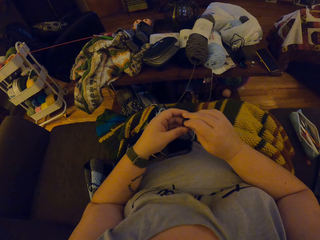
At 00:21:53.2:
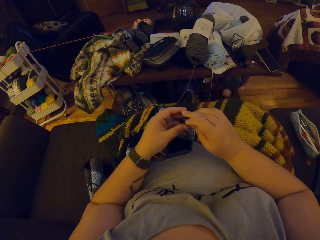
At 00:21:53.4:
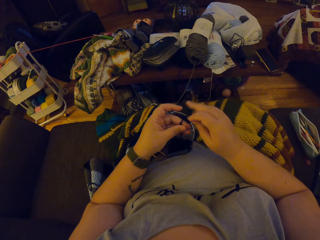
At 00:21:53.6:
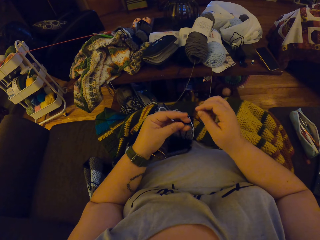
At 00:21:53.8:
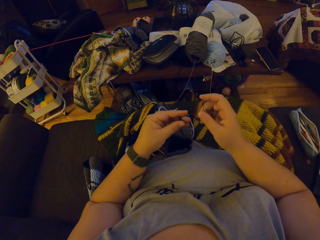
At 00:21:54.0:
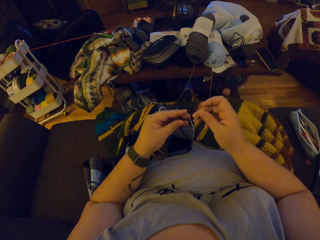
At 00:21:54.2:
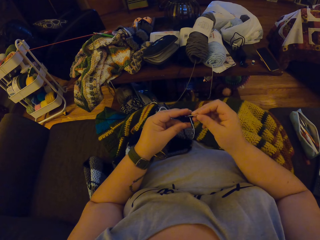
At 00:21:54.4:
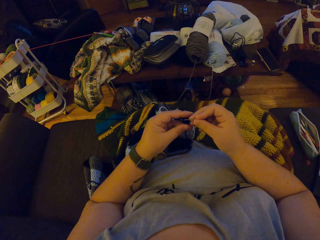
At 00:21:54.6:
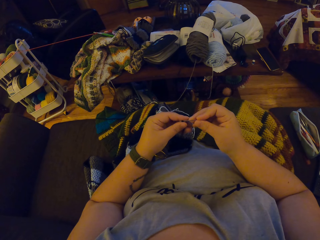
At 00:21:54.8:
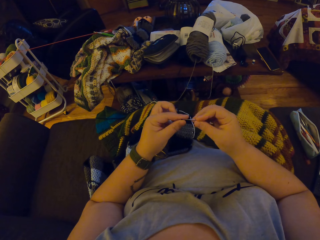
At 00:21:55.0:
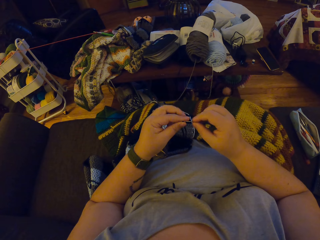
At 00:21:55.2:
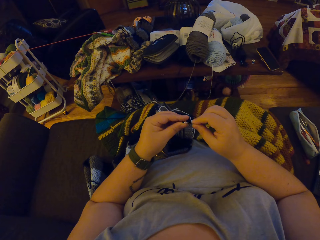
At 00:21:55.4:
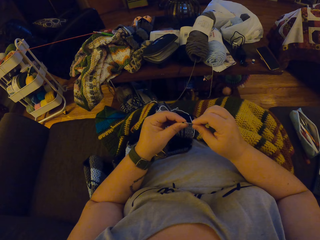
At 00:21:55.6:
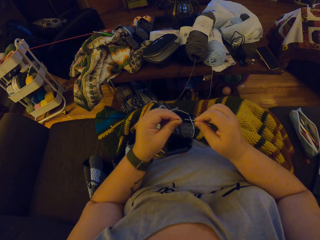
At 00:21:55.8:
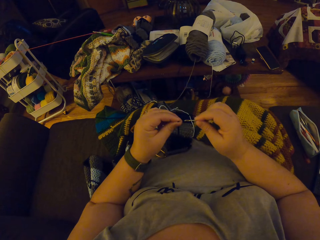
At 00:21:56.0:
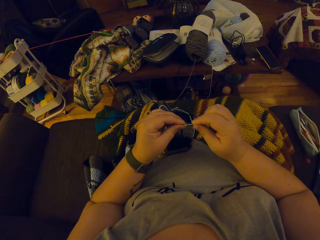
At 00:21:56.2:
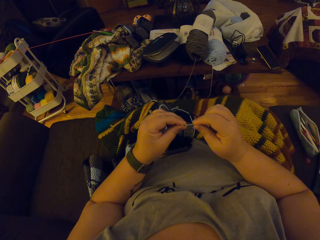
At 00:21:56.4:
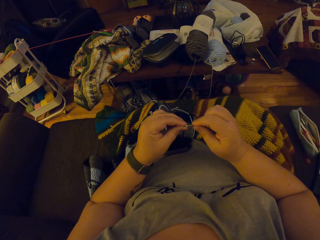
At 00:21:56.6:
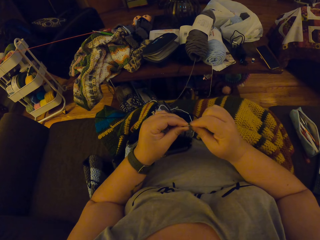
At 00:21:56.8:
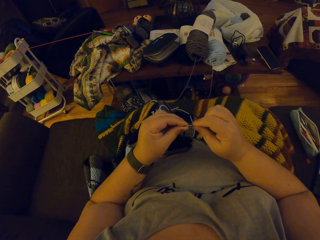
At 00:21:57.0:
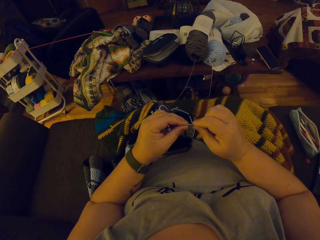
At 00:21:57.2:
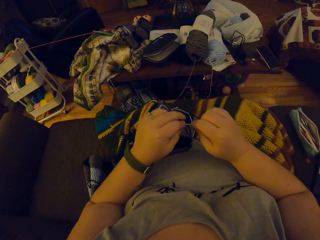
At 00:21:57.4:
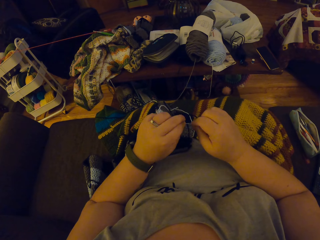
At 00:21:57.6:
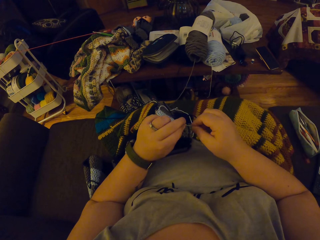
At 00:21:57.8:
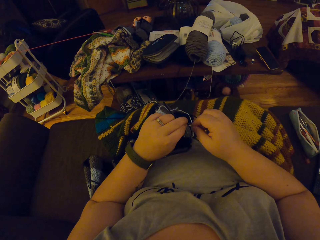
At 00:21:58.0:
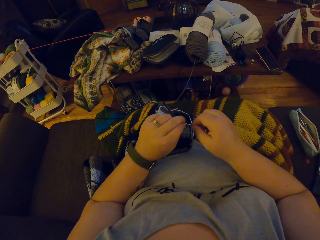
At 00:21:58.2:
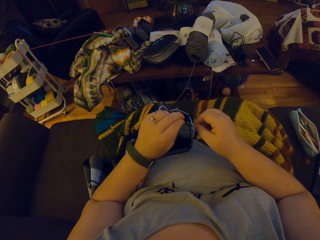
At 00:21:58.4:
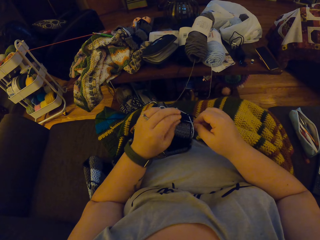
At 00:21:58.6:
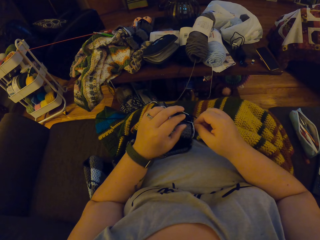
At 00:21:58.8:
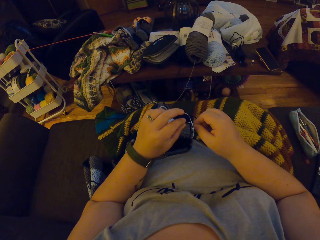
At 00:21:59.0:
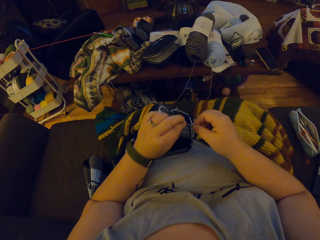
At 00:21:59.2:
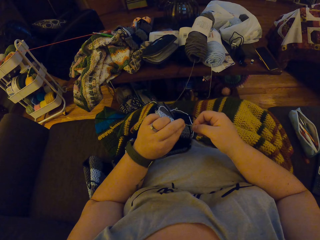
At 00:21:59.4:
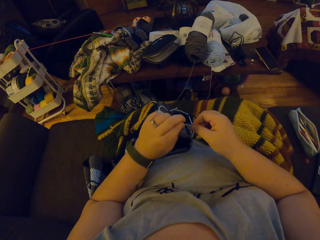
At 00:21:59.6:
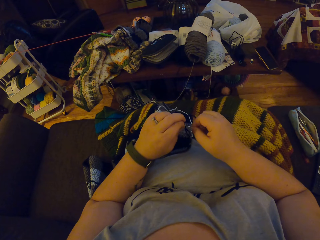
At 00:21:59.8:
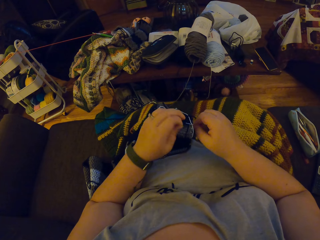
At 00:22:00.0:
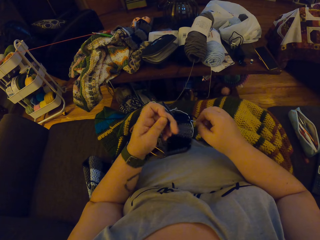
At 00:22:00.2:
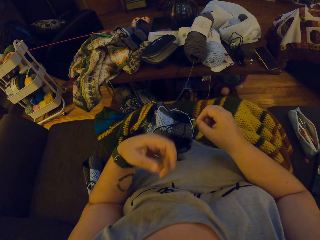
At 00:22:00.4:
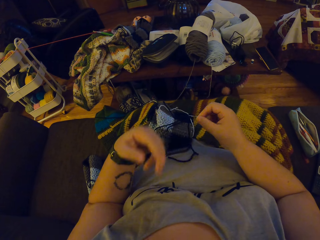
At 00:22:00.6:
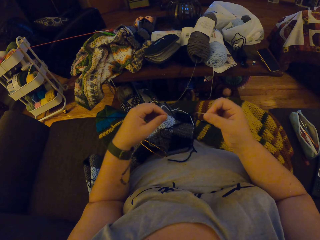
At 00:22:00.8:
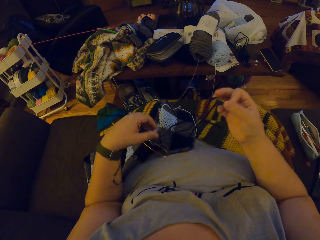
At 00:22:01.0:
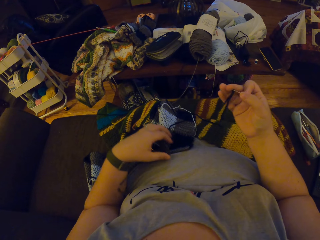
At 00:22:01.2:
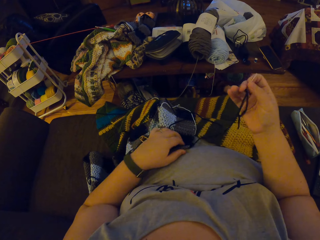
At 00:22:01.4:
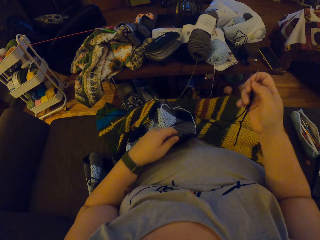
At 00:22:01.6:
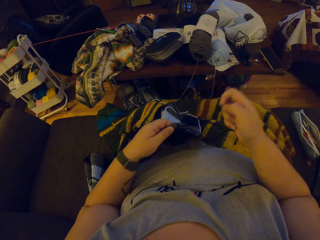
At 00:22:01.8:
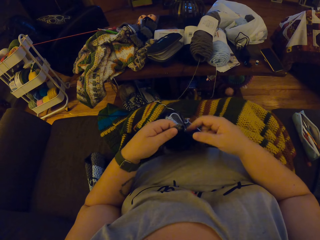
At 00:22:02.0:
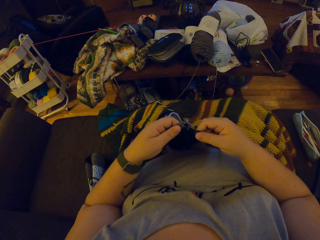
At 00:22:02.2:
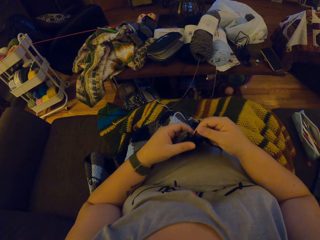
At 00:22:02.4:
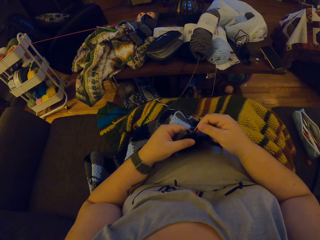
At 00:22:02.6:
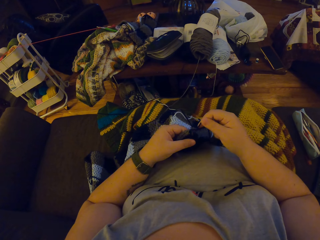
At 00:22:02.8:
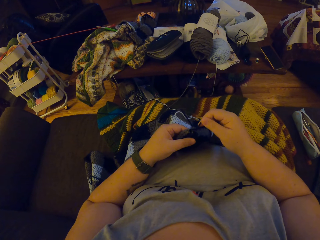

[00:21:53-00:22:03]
The camera wearer puts the yarn in the eye of the needle.

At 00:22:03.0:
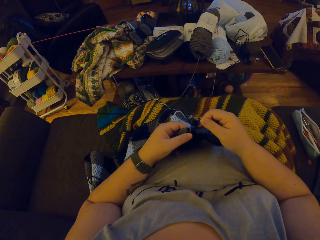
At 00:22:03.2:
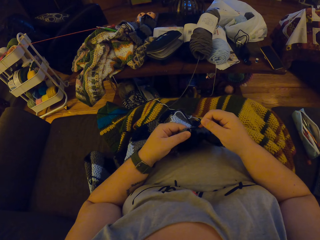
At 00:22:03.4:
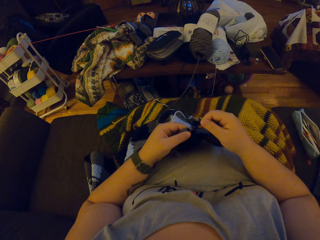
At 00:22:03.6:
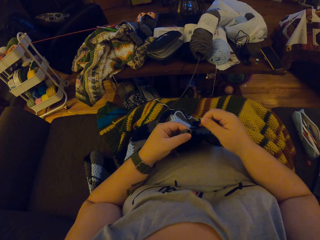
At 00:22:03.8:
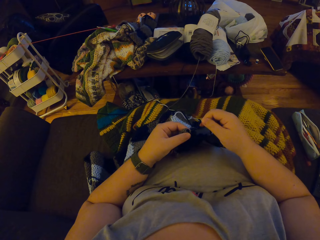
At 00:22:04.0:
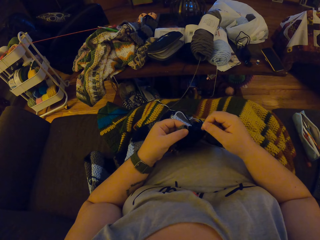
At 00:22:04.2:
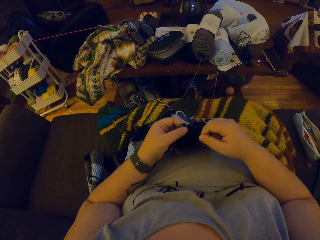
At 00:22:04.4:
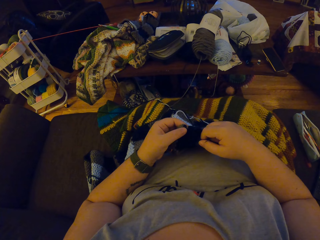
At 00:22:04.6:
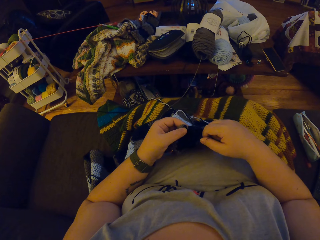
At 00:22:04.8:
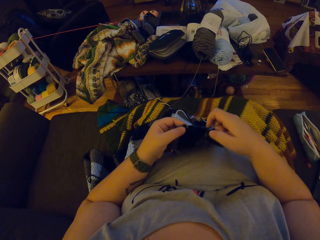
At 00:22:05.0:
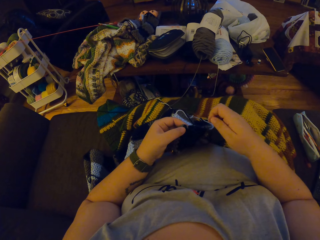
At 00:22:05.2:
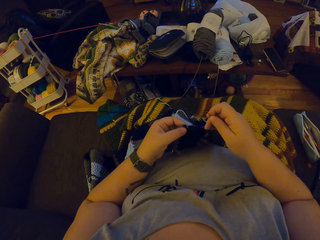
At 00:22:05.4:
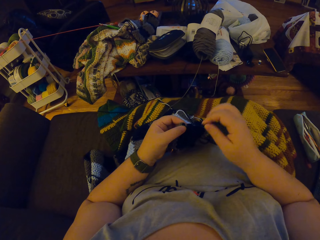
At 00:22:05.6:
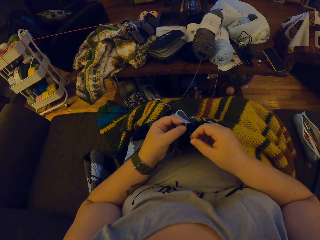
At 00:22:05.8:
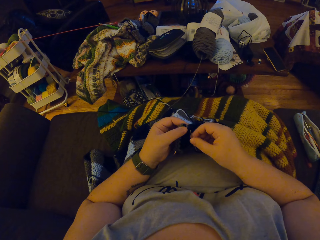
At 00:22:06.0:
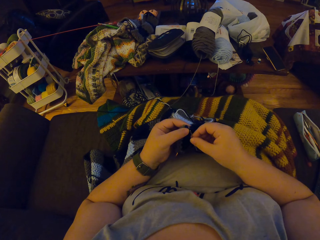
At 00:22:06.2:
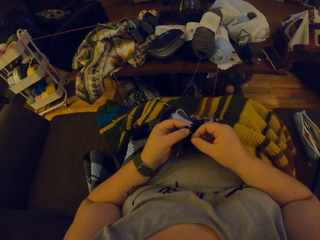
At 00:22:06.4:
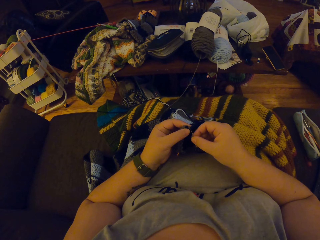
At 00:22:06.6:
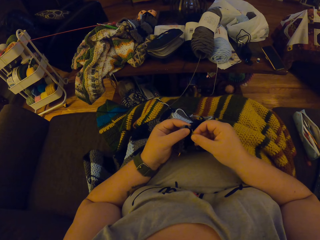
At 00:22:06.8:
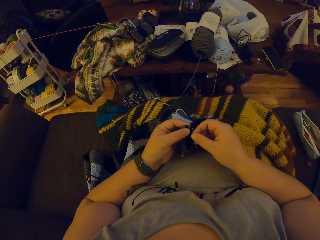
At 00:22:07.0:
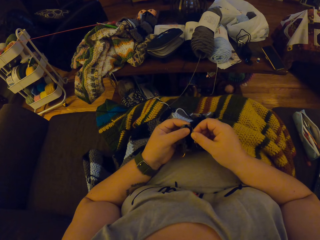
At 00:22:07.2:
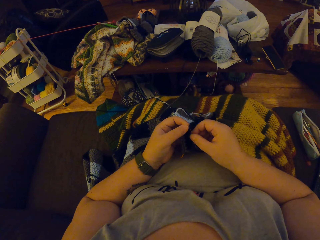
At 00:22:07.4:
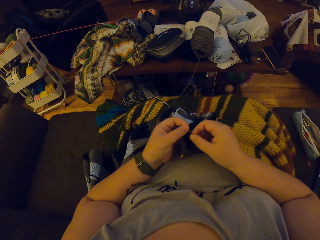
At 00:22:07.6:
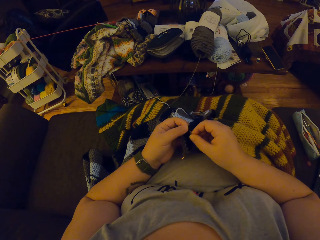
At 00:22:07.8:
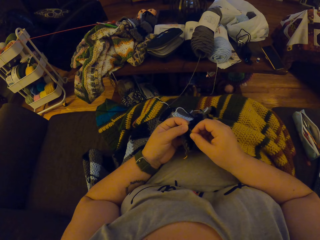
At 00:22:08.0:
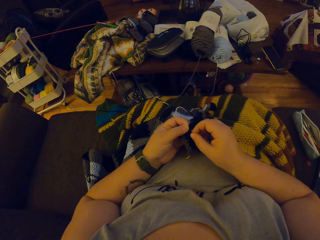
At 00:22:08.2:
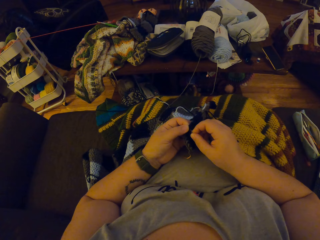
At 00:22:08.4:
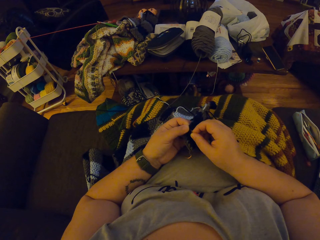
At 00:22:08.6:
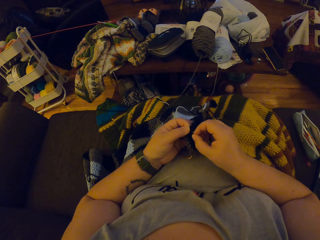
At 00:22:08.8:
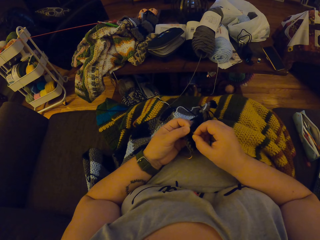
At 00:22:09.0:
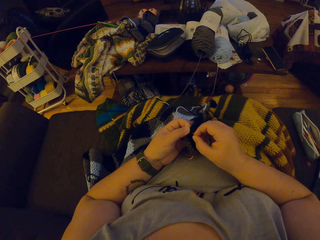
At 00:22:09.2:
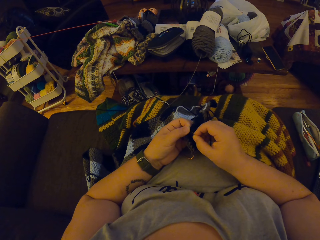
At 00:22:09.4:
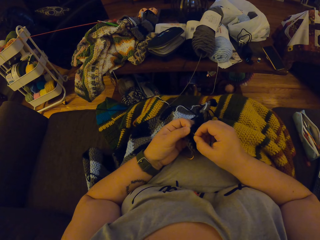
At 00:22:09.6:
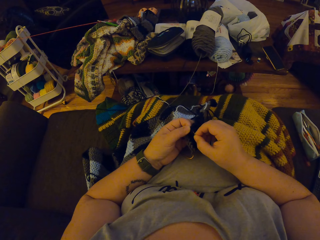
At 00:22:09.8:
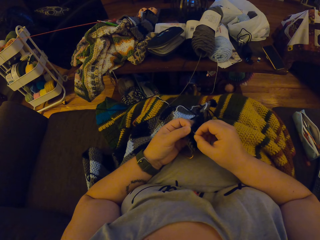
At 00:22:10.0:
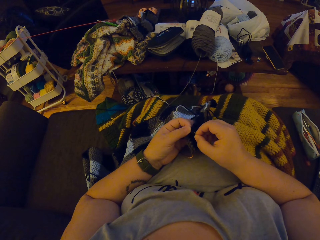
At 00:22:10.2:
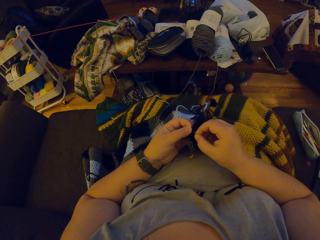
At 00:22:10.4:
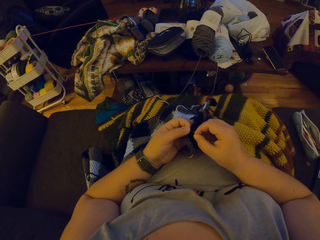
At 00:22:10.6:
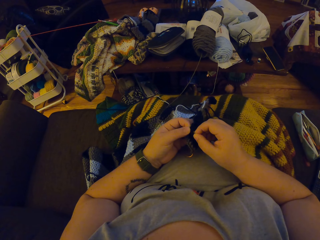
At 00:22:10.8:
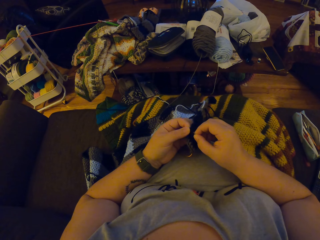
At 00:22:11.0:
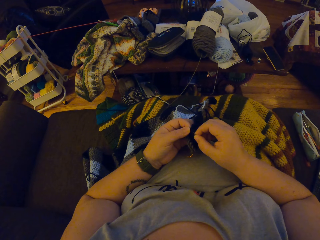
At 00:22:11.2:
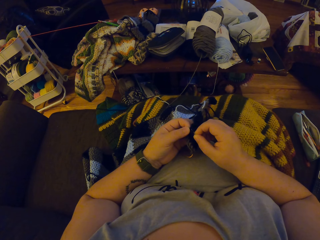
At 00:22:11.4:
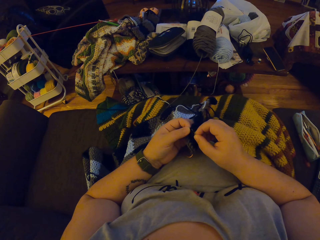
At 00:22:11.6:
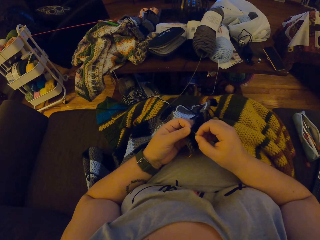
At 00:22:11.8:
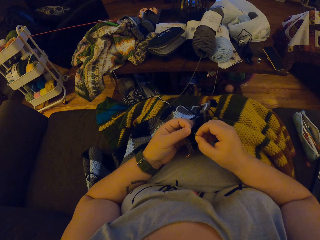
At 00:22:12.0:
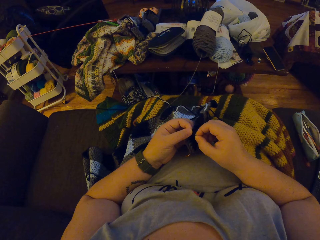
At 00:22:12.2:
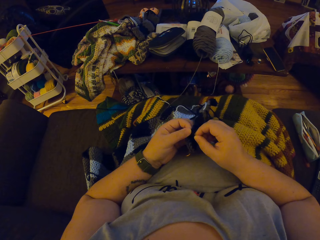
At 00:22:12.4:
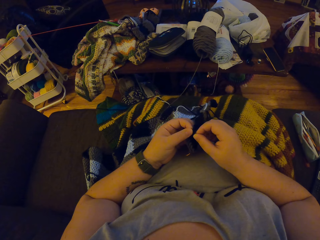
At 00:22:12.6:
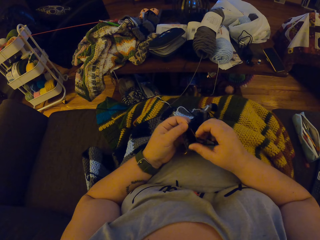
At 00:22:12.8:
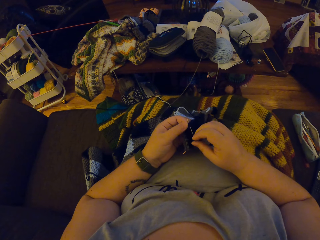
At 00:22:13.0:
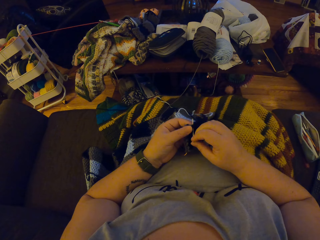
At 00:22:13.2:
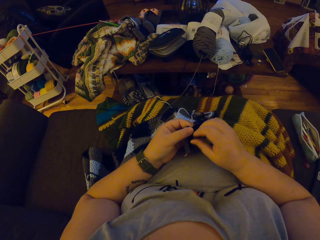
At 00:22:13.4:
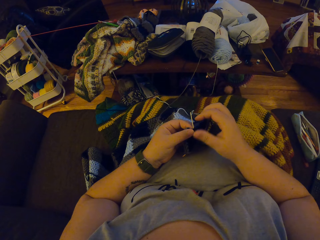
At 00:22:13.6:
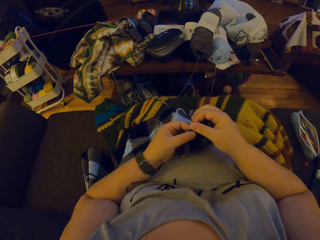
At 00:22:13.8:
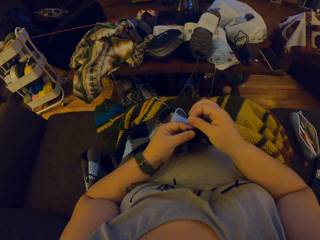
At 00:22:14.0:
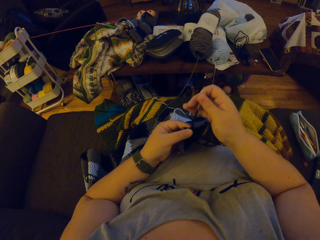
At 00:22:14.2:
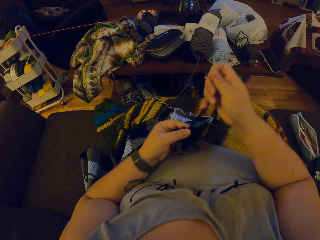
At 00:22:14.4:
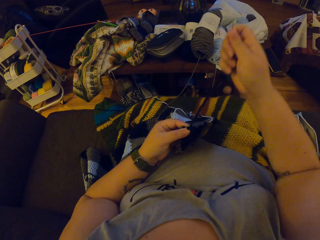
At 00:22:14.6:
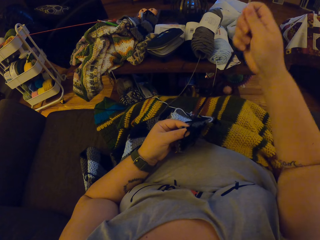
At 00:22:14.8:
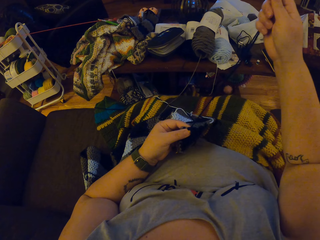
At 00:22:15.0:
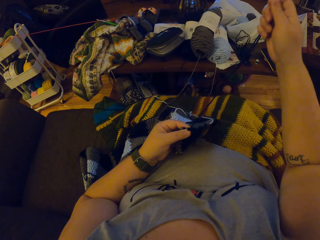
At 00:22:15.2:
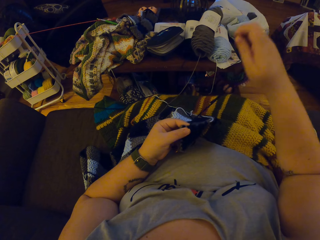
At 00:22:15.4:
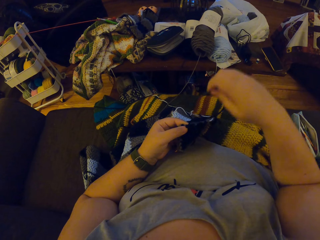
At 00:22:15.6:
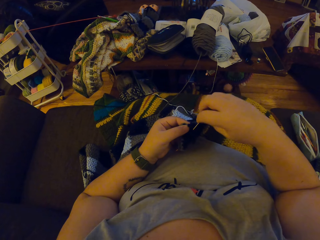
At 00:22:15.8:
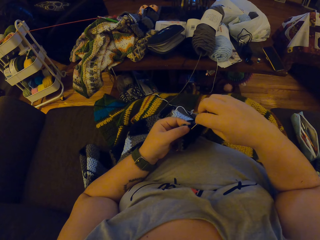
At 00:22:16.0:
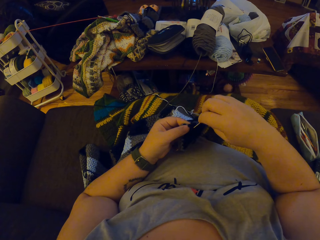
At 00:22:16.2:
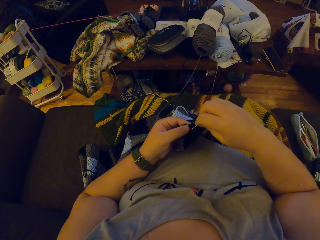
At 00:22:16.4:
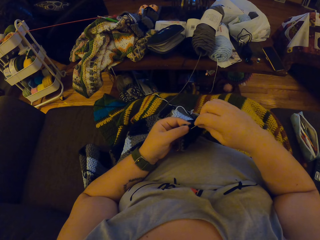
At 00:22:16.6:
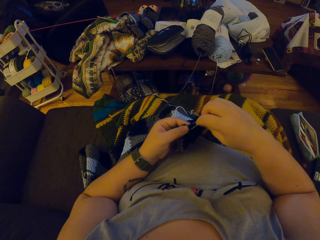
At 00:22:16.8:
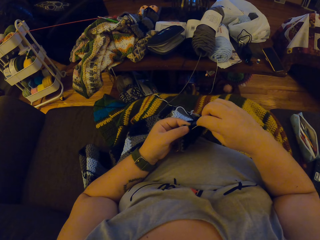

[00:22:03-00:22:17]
The camera wearer pulls the yarn. They sew the garment with the needle. They knit the yarn with the sewing needle.
